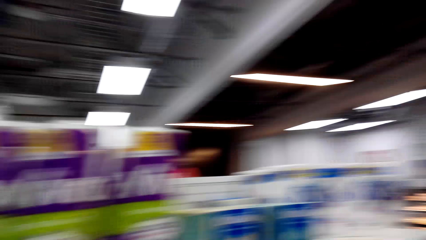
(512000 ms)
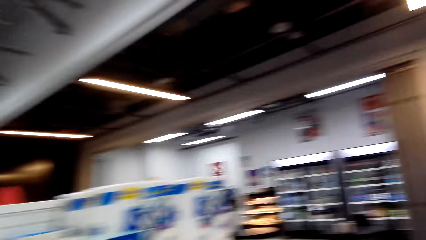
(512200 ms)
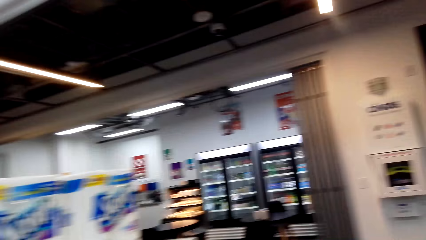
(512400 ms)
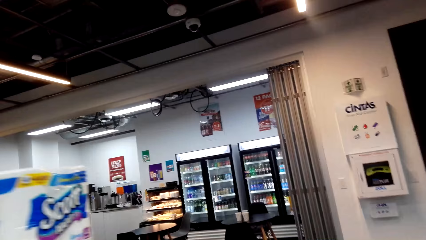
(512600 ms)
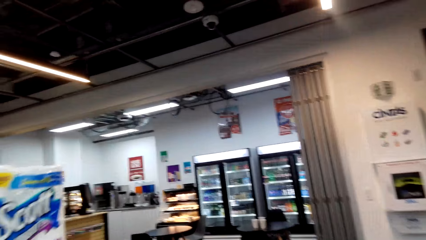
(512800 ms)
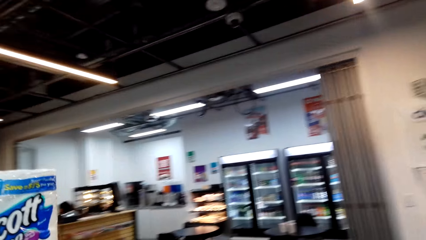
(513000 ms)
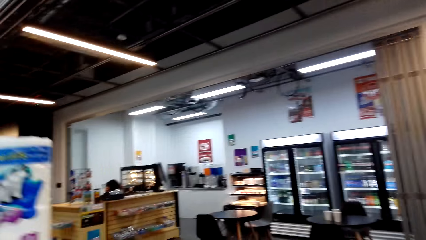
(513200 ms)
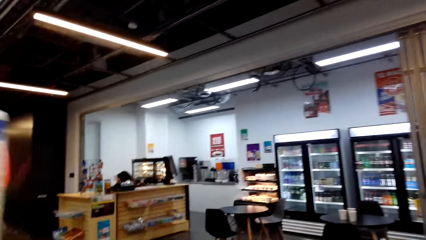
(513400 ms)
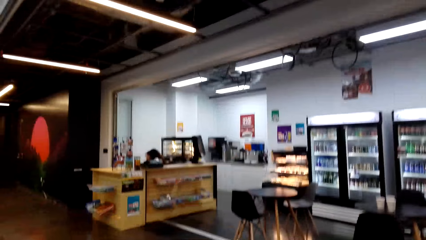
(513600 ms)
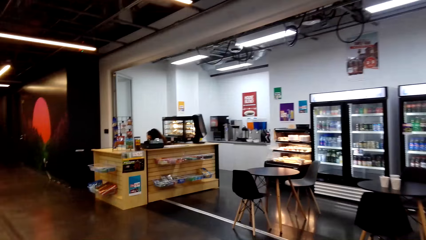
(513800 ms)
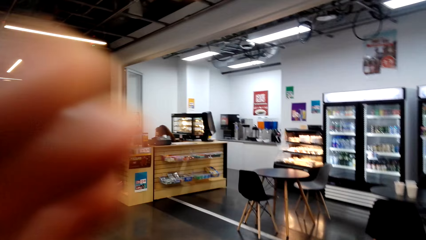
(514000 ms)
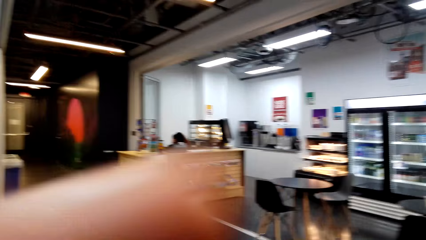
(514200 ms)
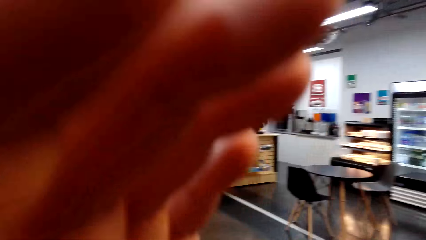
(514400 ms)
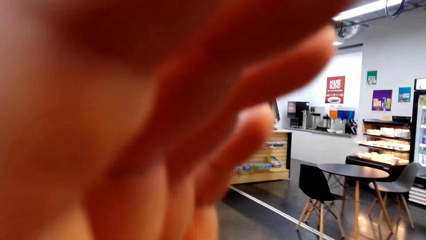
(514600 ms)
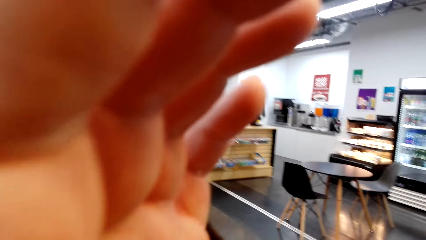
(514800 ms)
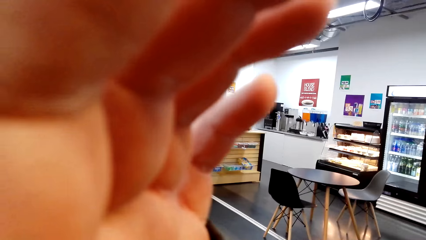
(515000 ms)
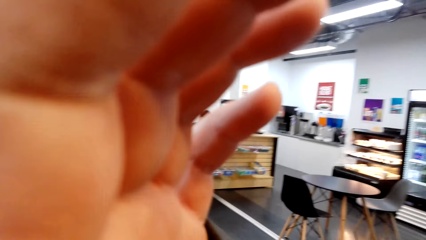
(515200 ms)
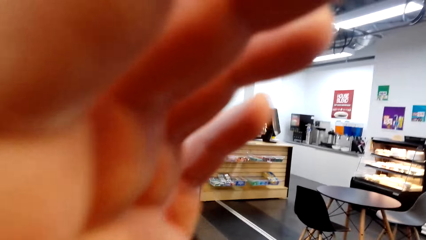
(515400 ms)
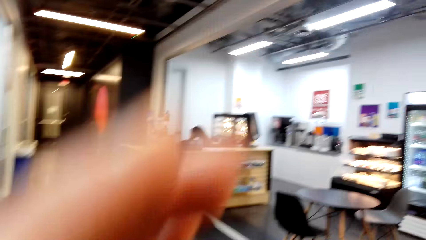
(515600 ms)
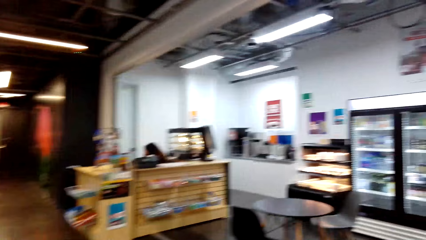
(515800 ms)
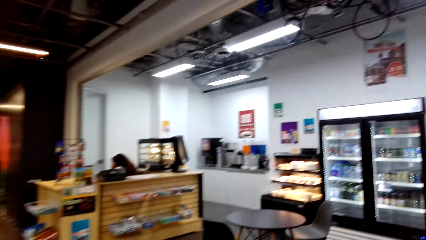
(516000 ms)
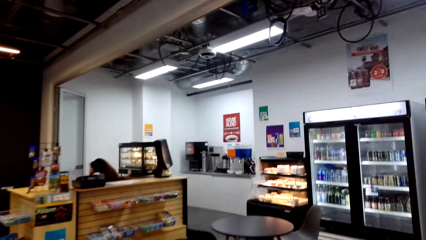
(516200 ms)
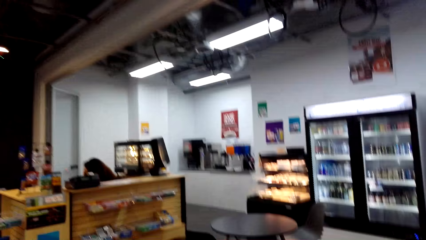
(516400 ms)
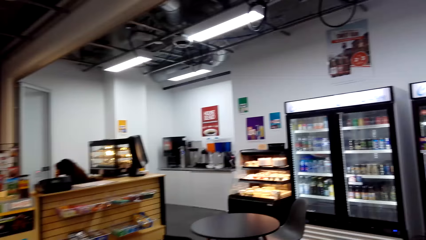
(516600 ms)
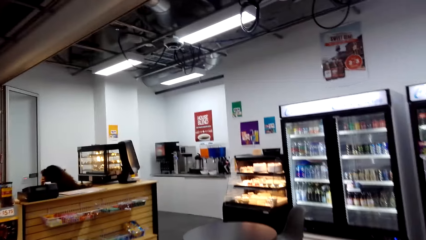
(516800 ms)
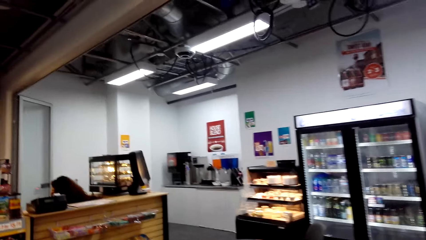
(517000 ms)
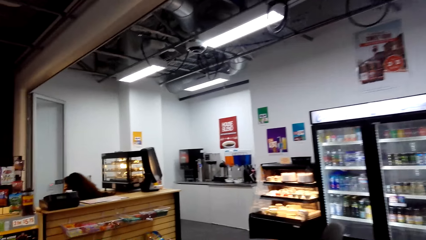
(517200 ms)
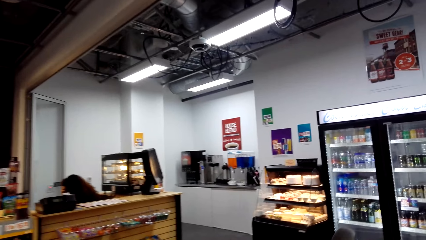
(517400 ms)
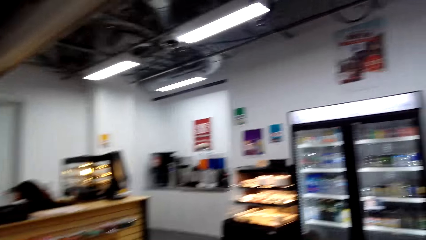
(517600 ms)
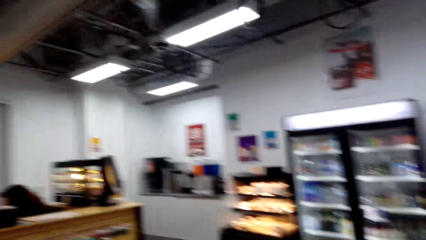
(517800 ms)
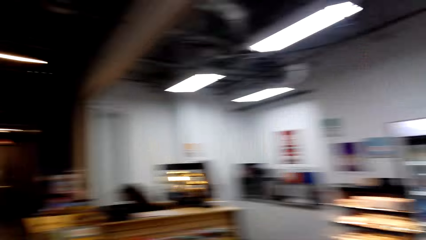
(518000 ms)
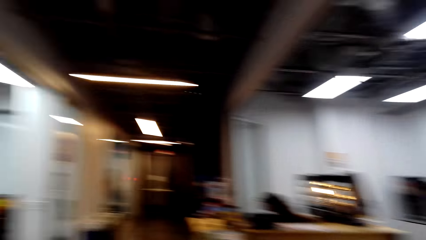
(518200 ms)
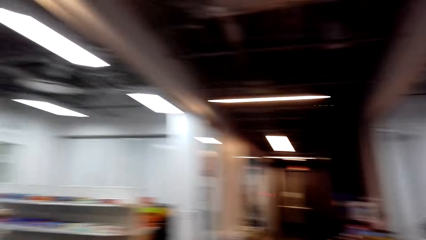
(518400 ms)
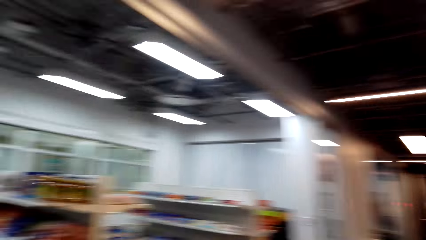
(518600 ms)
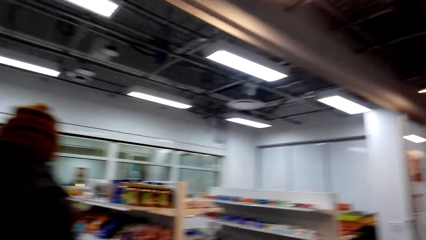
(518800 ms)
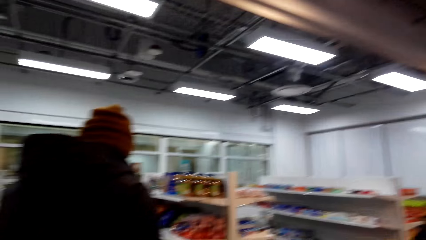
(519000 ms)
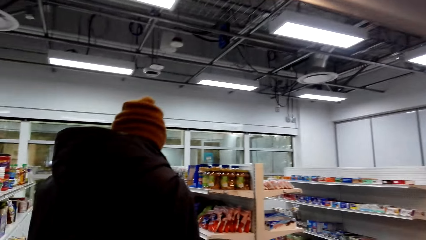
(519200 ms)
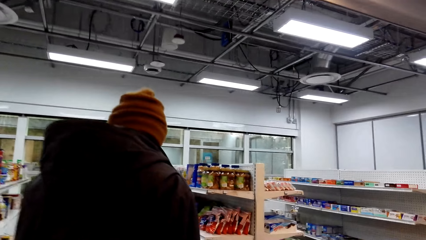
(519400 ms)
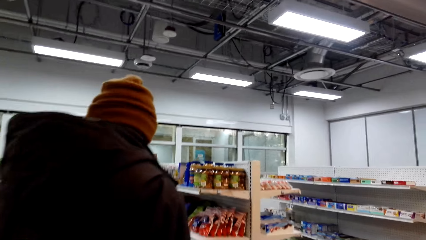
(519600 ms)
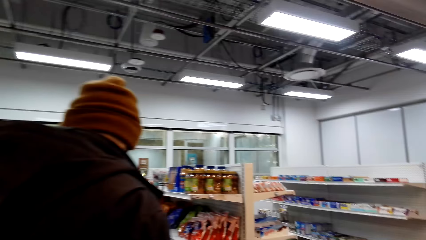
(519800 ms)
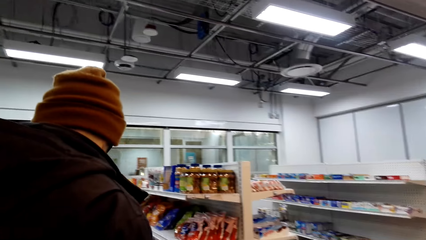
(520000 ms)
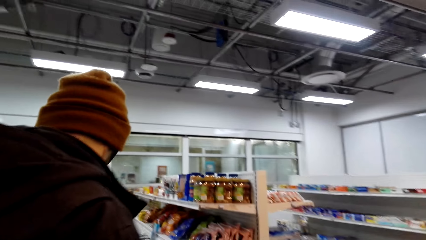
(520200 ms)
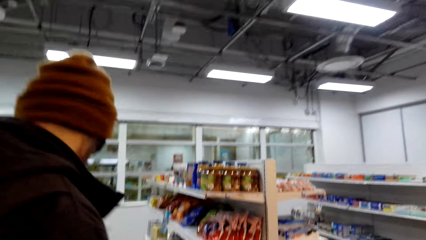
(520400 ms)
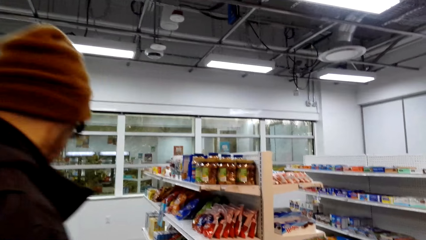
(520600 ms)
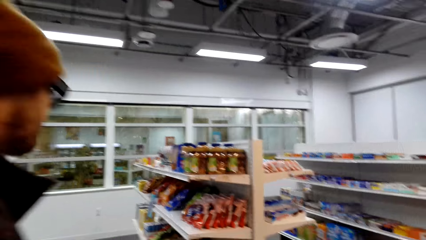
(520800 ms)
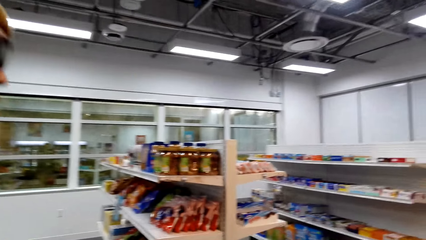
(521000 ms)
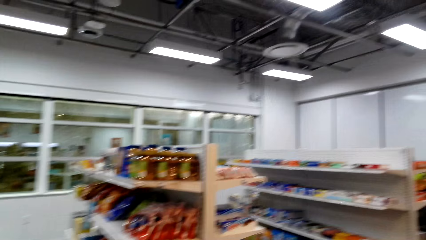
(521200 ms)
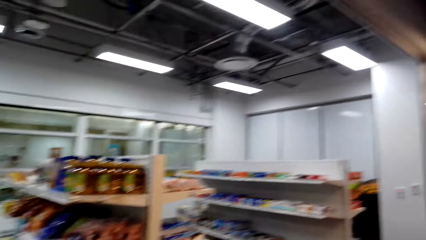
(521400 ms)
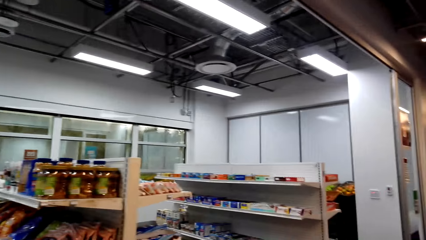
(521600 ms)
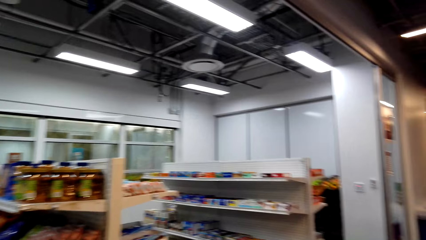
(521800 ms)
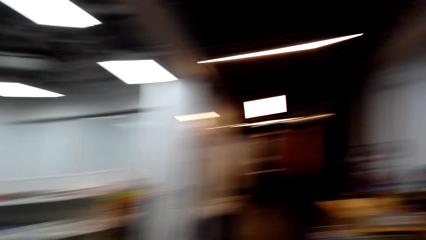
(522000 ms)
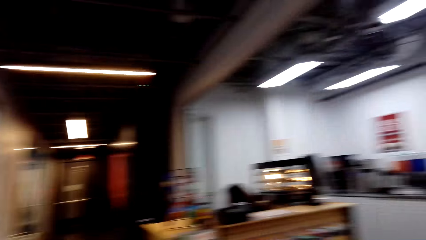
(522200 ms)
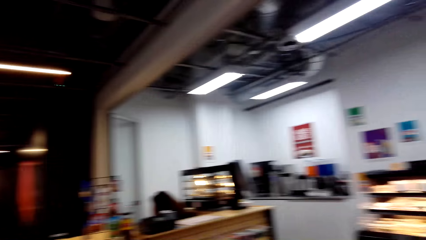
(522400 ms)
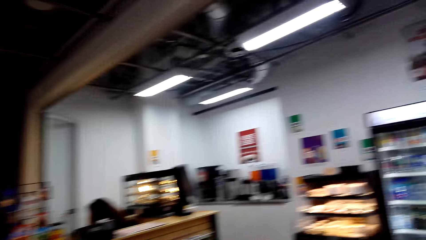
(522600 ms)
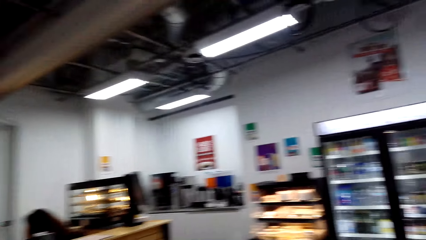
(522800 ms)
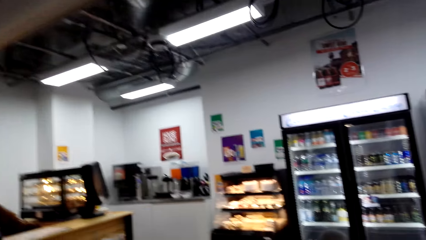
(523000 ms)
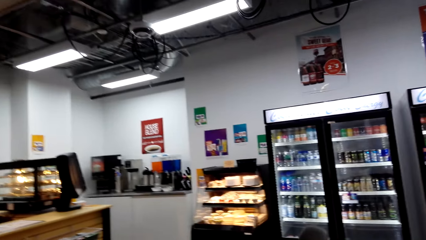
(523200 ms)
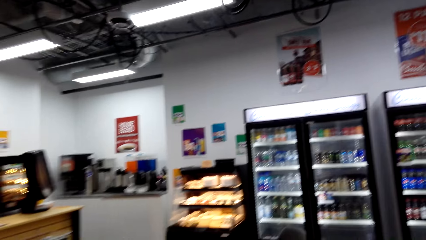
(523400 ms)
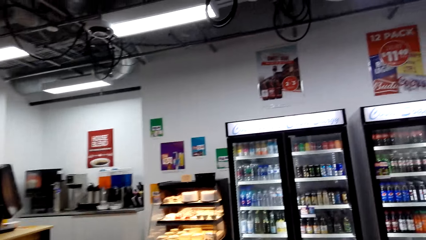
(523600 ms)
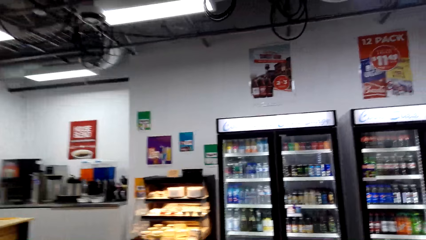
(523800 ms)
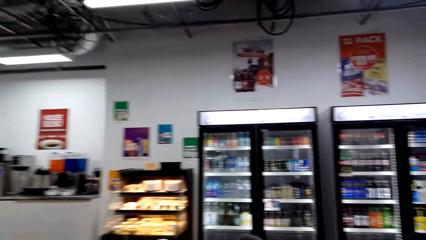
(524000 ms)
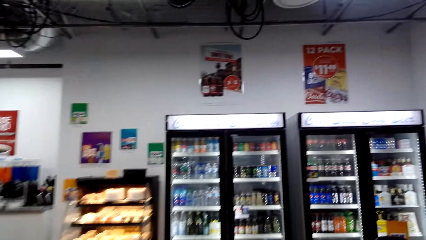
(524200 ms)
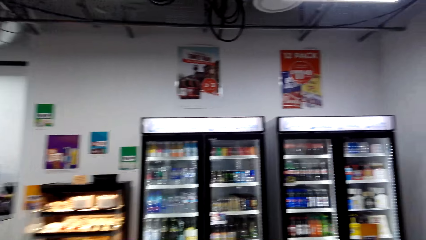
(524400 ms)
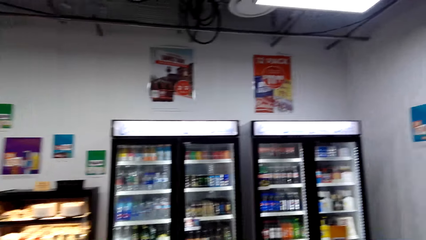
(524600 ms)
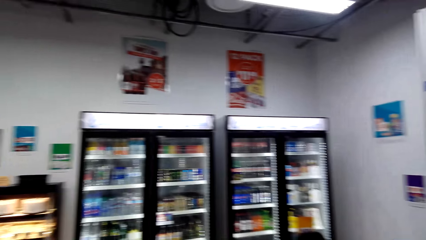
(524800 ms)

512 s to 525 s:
The camera wearer walks around the store shelf. They dialogue with a person. They walk around the store.

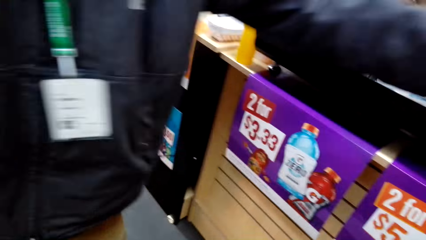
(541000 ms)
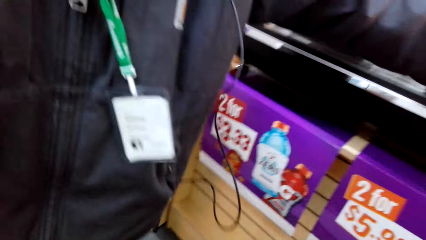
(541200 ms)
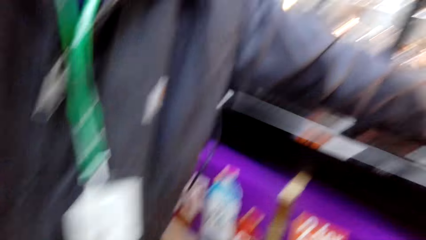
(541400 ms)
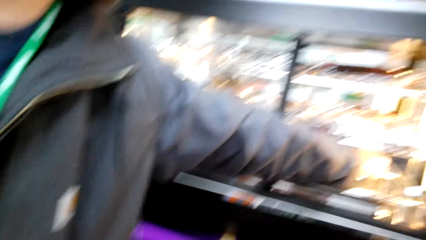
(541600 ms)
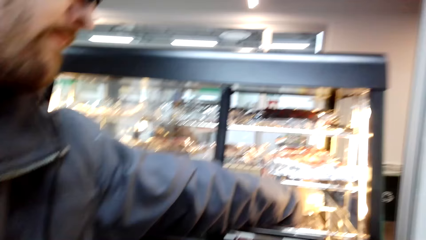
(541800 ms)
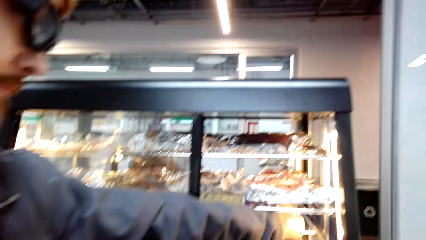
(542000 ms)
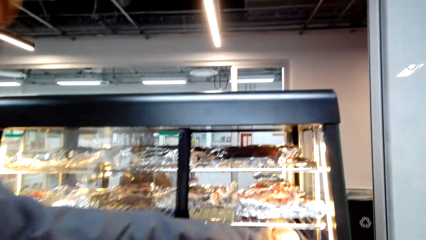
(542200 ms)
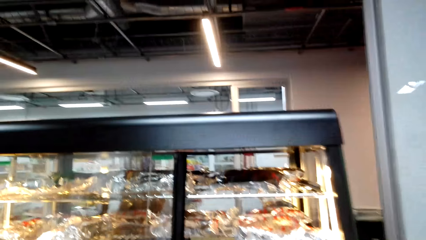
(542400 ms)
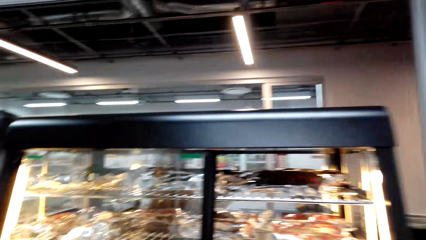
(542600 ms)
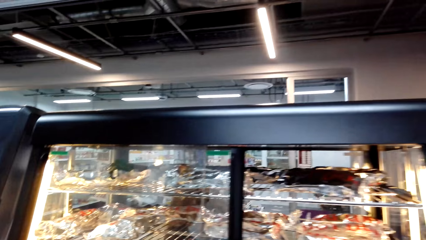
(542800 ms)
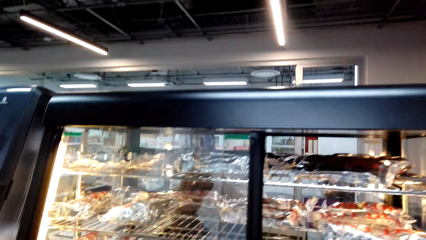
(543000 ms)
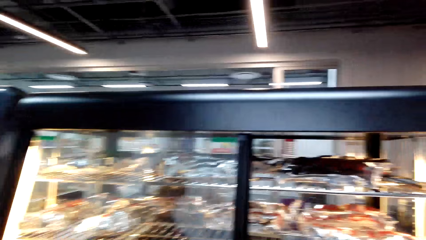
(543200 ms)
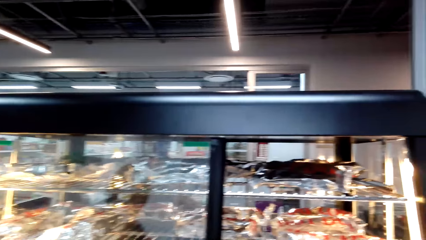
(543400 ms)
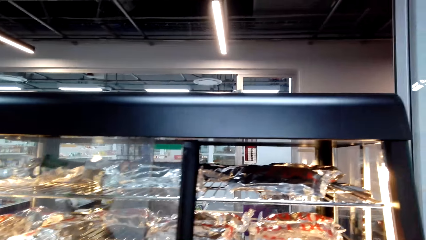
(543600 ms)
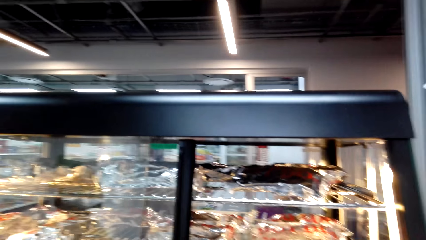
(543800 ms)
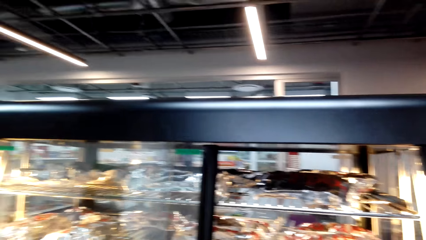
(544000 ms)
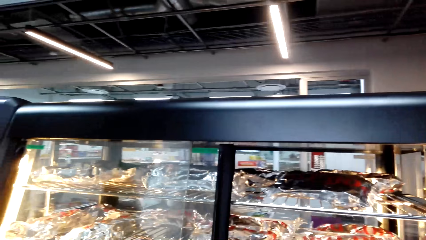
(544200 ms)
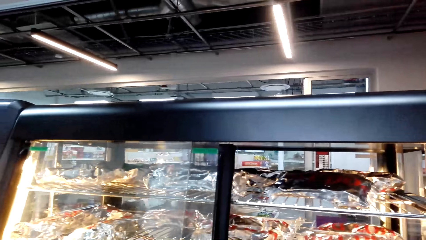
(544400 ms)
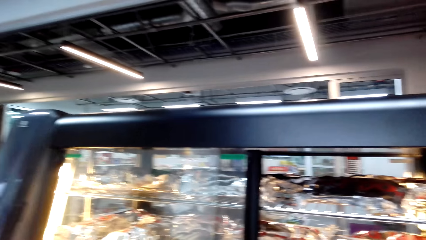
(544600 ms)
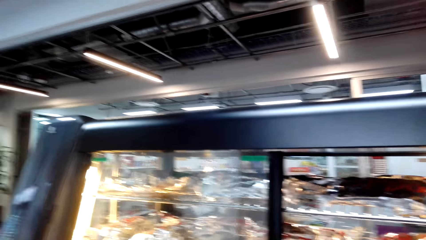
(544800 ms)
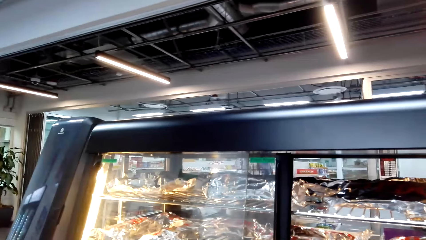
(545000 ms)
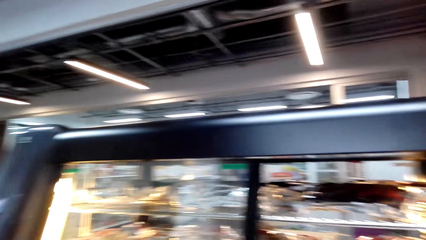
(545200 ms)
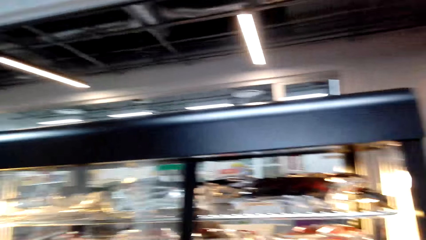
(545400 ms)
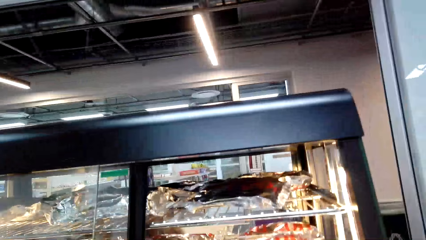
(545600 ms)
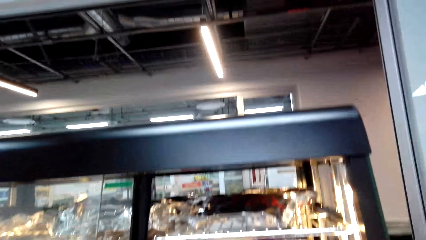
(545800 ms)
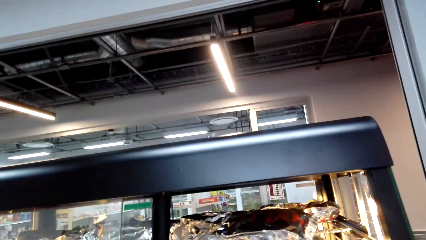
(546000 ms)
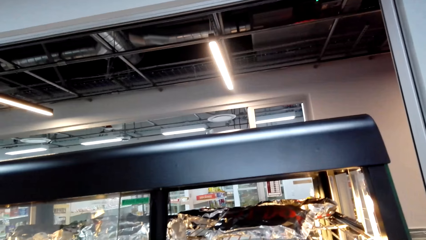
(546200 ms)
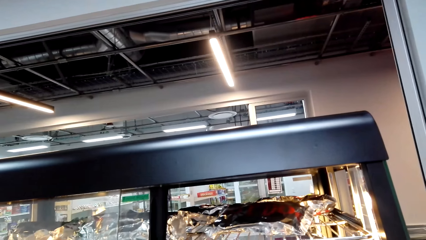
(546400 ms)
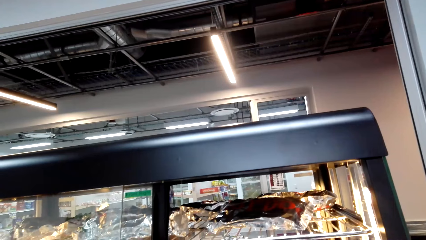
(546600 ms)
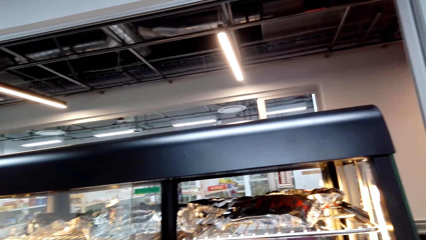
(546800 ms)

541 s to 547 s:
A man picks up something. The camera wearer dialogues with the man.
